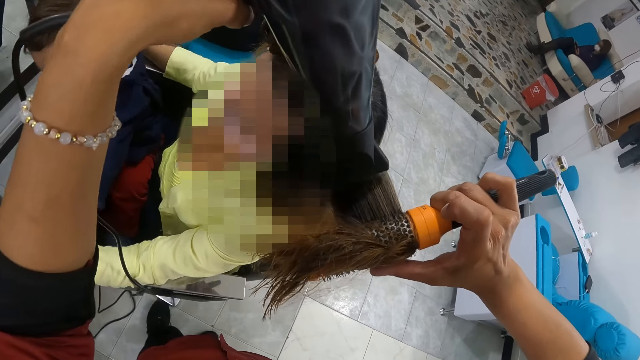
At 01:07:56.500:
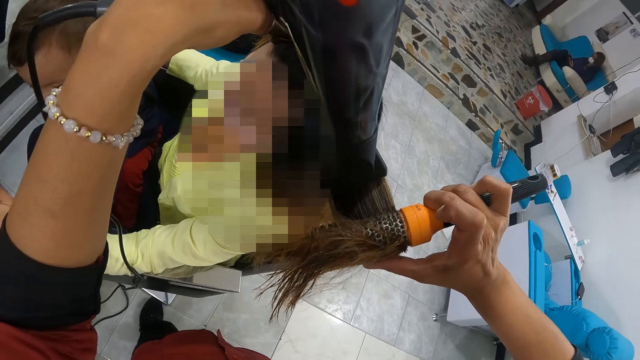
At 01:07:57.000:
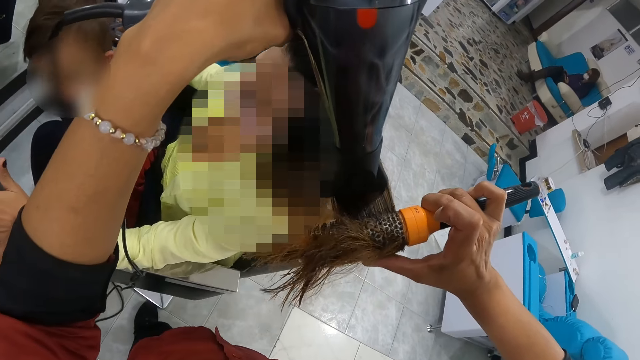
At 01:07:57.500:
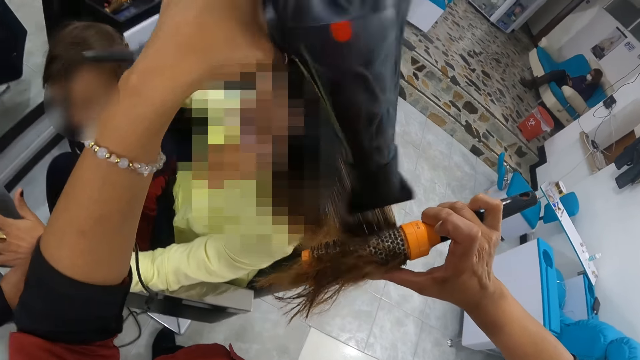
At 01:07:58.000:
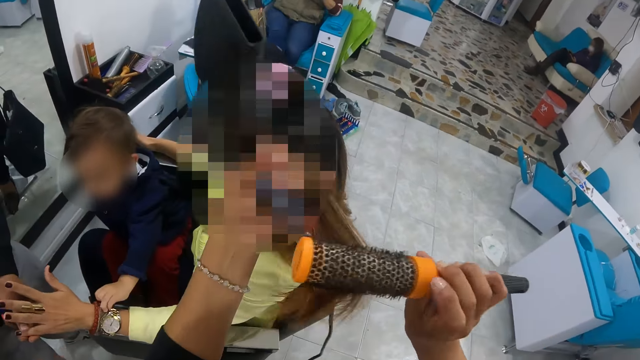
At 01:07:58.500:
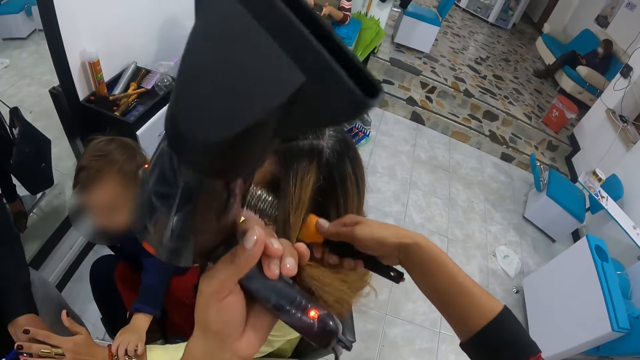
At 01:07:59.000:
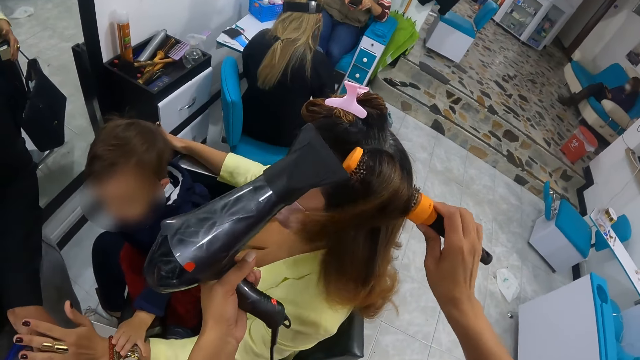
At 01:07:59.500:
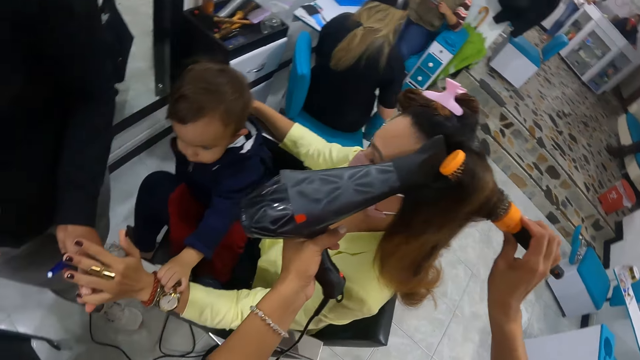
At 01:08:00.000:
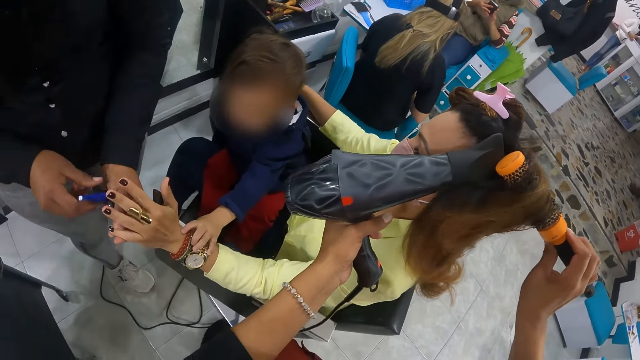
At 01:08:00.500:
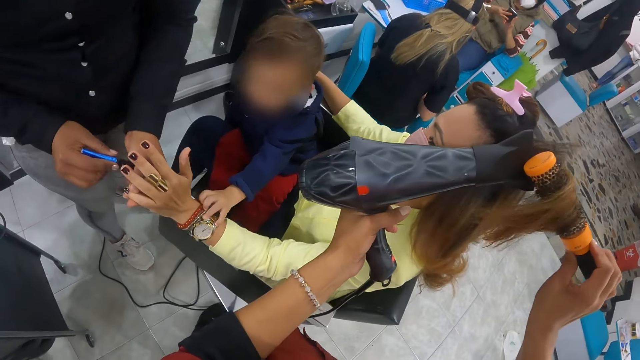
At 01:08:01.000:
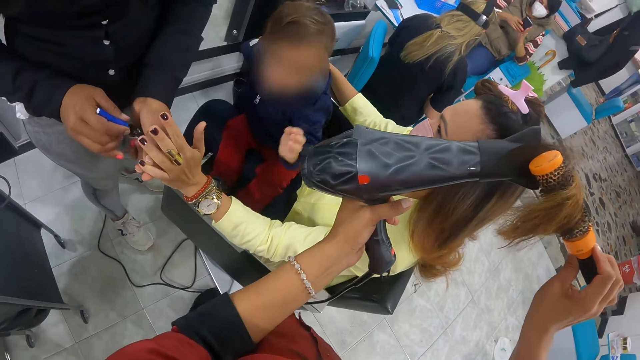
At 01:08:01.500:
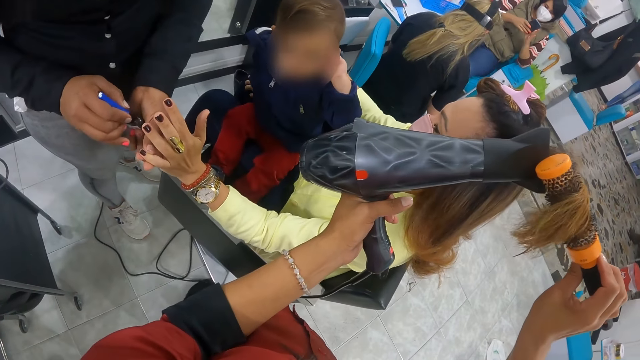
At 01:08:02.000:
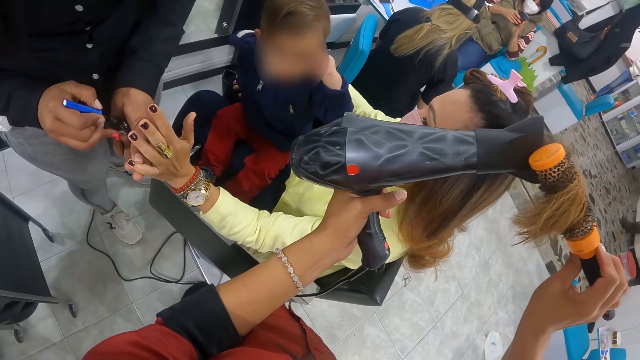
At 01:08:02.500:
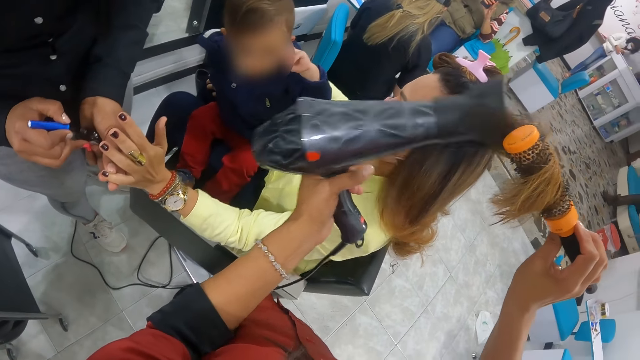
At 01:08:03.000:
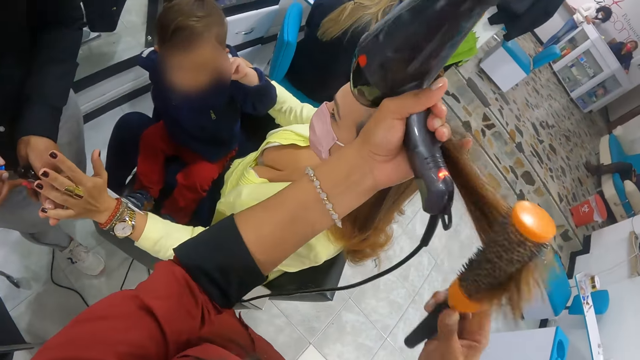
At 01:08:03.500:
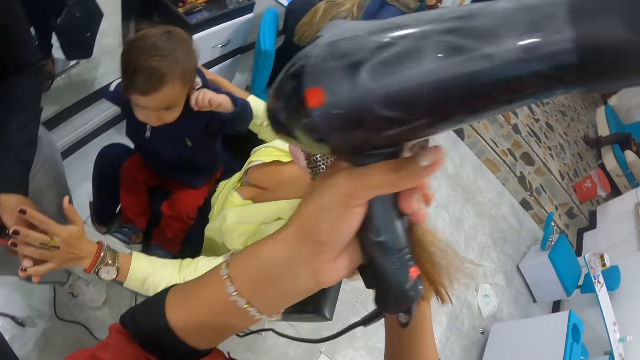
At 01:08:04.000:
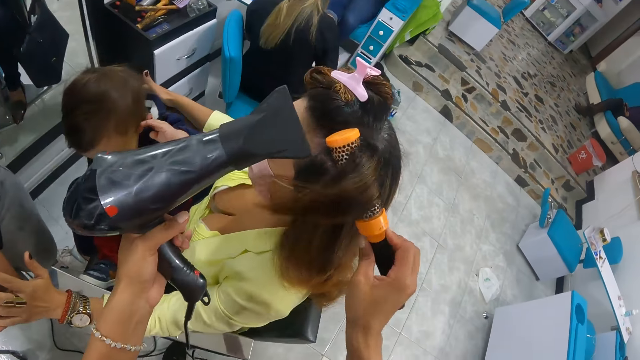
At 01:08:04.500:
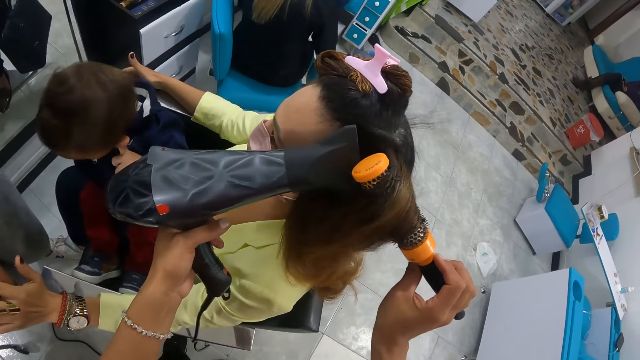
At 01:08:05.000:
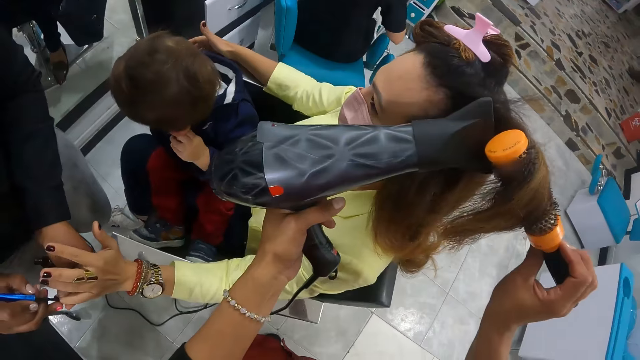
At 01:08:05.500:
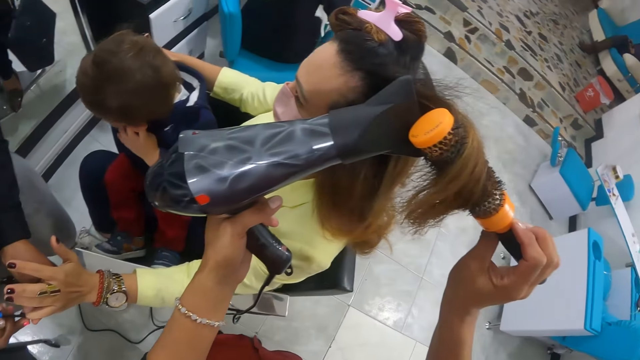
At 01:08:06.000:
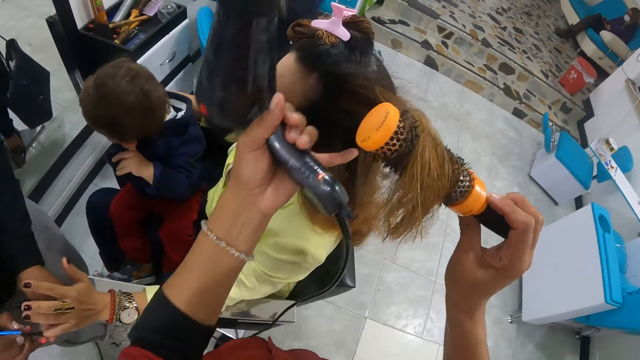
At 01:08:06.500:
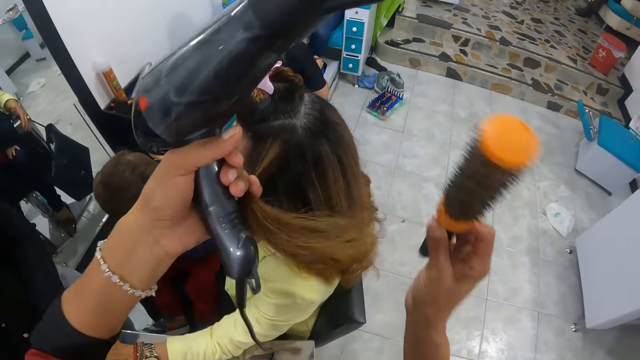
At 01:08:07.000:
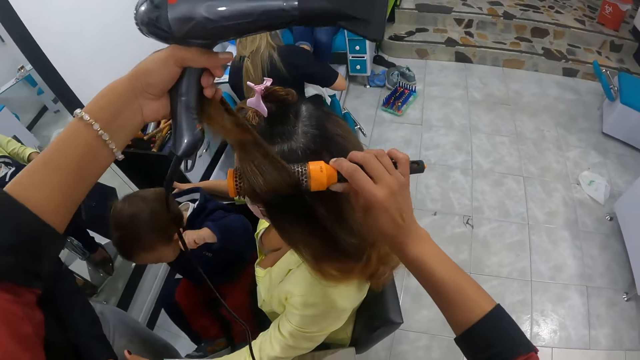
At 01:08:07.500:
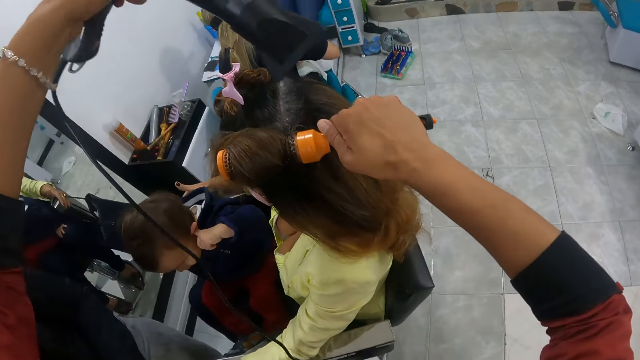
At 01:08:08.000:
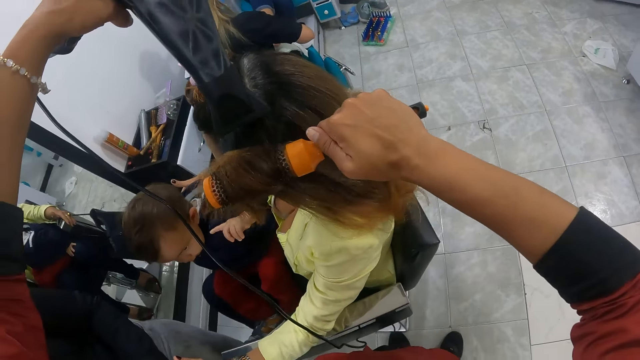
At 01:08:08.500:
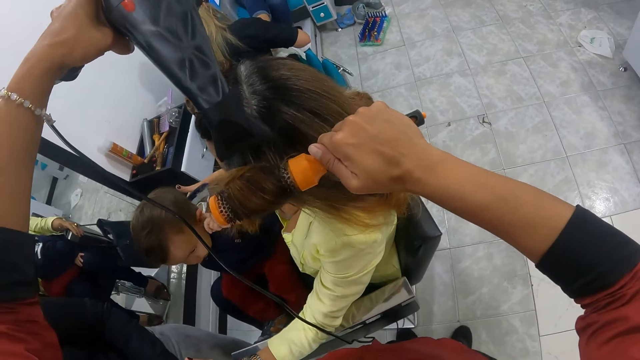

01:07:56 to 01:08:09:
A woman holds another woman's left hand with her left hand. The camera wearer holds the other woman's hair with her left hand. A baby touches beads on the other woman's left wrist with his left hand. The camera wearer removes the hair straightener brush from the other woman's hair with her right hand. She places the hair brush straightener in her right hand on the other woman's hair with her left hand. She drops the other woman's hair in her left hand. She straightens the other woman's hair with the hair brush straightener in her right hand. She dries the other woman with the hair dryer in her left hand. She holds the other woman's hair with her left hand. The first woman removes the nail polish brush from the nail polish in her left hand with her right hand. She does it again. The camera wearer removes the hair straightener brush from the other woman's hair with her right hand. She places the hair brush straightener in her right hand on the other woman's hair with her left hand. She drops the other woman's hair on the hair brush straightener in her right hand with her left hand. She straightens the other woman's hair with the hair brush straightener in her right hand. The baby scratches his left ear with his left hand. The camera wearer dries the other woman with the hair dryer in her left hand. The first woman paints the other woman's left finger with the nail polish brush in her right hand. The camera wearer removes the hair straightener brush from the other woman's hair with her right hand. She holds the other woman's hair with her left hand. She places the hair brush straightener in her right hand on the other woman's hair with her left hand. She drops the other woman's hair on the hair brush straightener in her right hand with her left hand. She dries the other woman with the hair dryer in her left hand.

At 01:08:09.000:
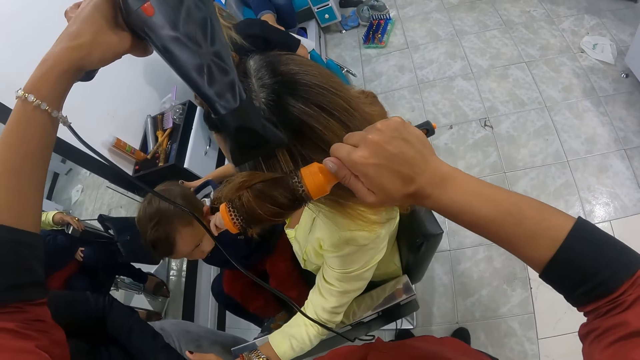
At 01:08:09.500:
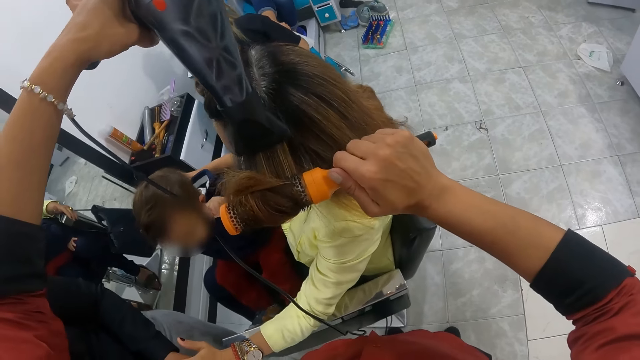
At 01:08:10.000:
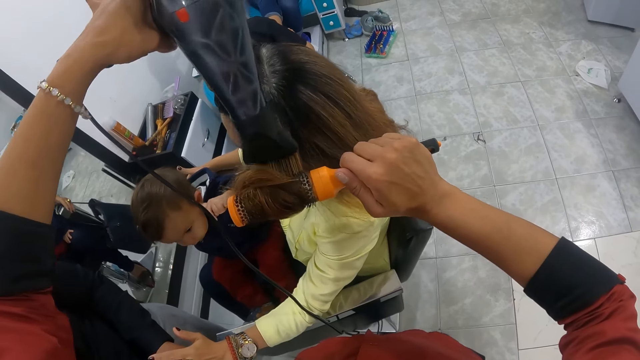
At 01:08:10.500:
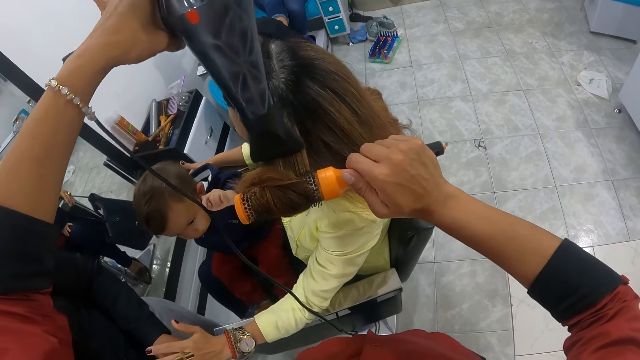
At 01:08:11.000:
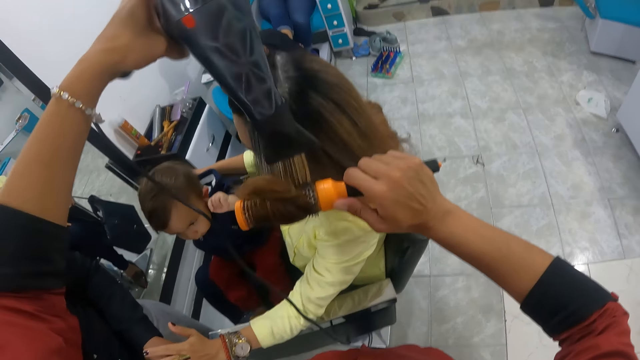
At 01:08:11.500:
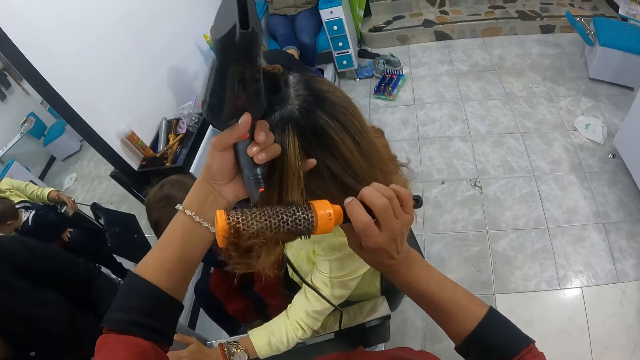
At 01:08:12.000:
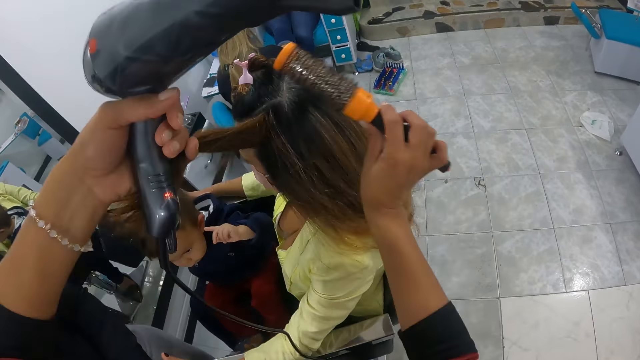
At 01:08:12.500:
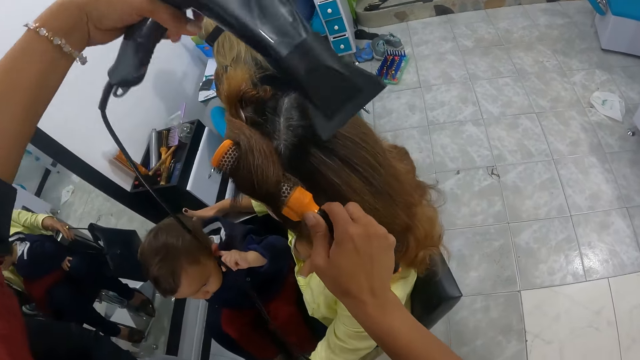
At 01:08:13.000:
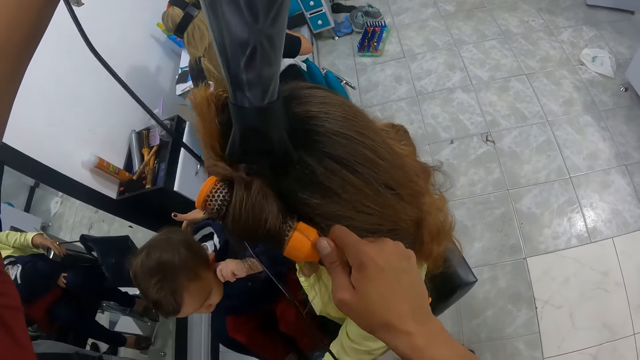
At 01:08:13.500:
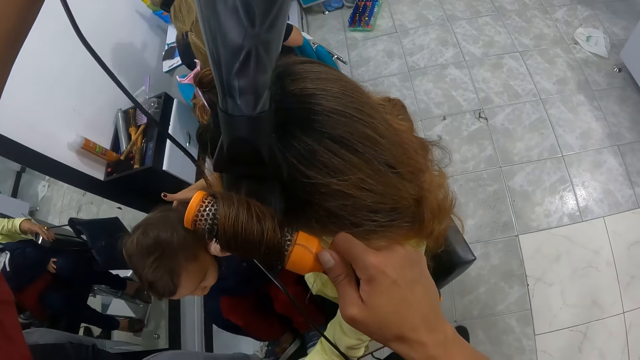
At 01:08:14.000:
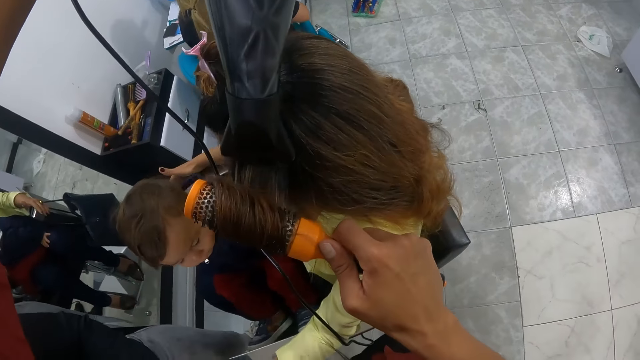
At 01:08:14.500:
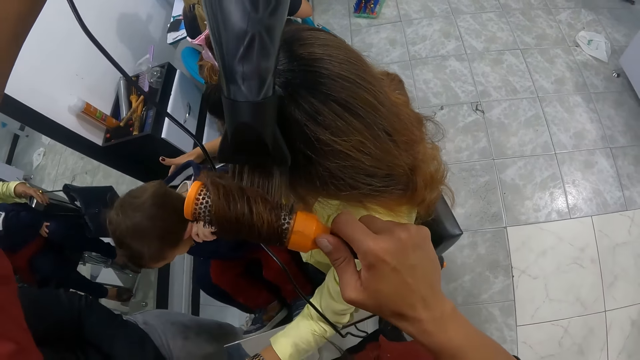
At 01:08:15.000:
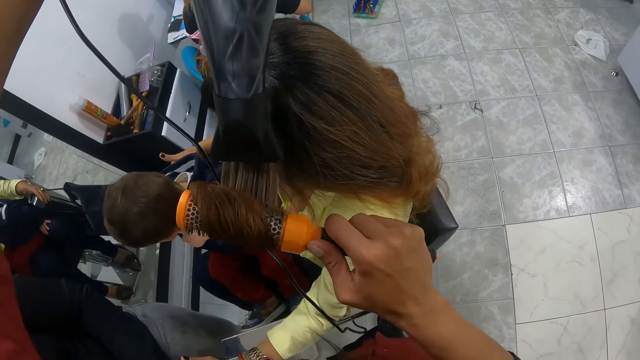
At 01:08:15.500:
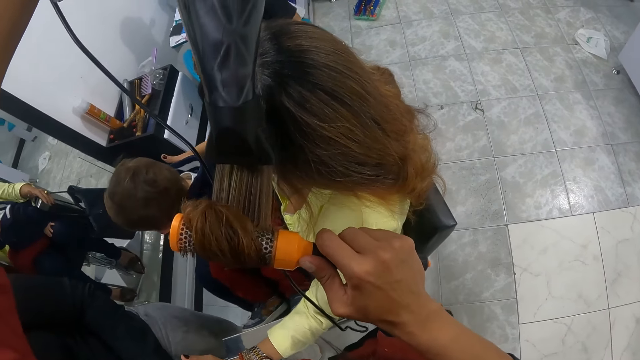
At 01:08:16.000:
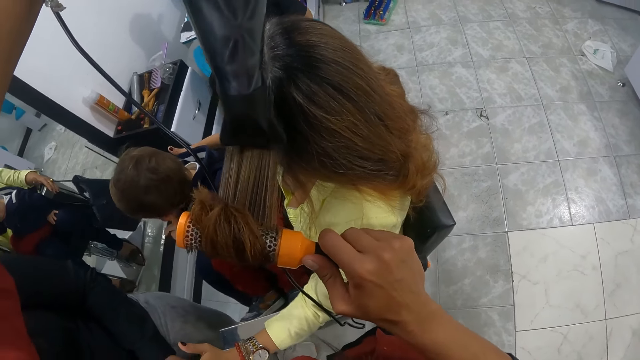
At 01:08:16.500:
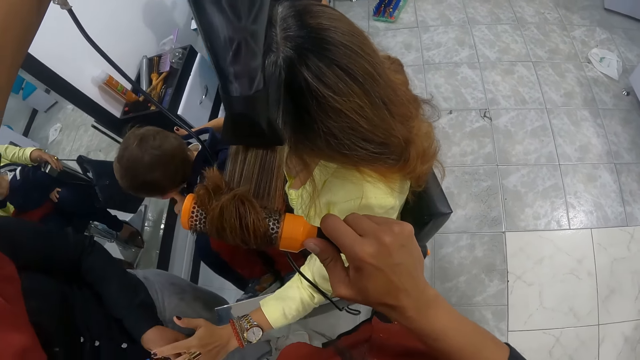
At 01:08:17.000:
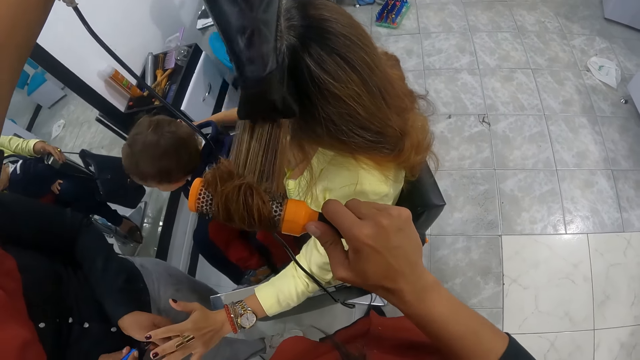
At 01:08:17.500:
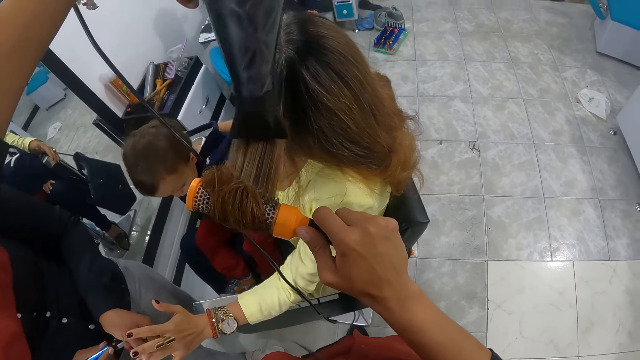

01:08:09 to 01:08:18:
The baby scratches his left ear with his left hand. The camera wearer holds the woman's hair with her left hand. She removes the hair straightener brush from the woman's hair with her right hand. She places the hair brush straightener in her right hand on the woman's hair with her left hand. She drops the woman's hair on the hair brush straightener in her right hand with her left hand. She dries the woman with the hair dryer in her left hand. She straightens the woman's hair with the hair brush straightener in her right hand. Another woman removes the nail polish brush from the nail polish in her left hand with her right hand.
